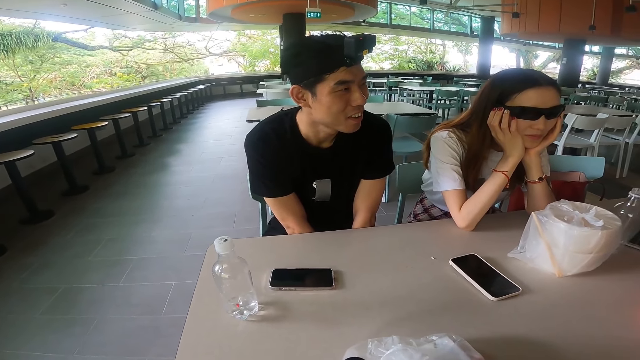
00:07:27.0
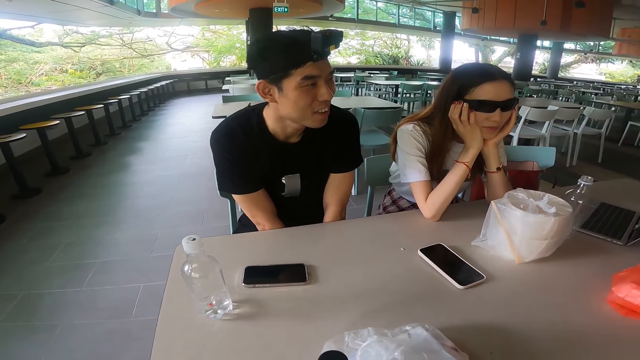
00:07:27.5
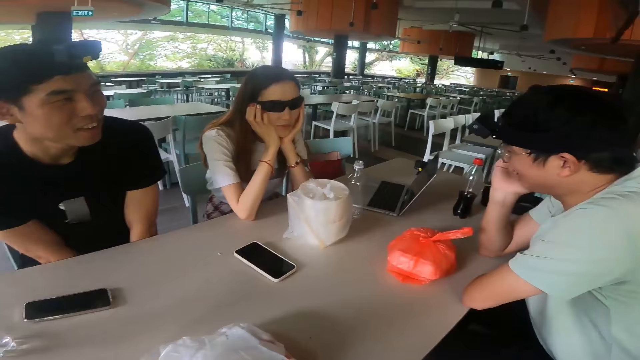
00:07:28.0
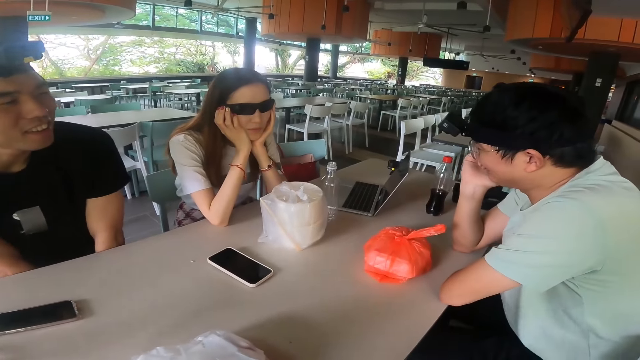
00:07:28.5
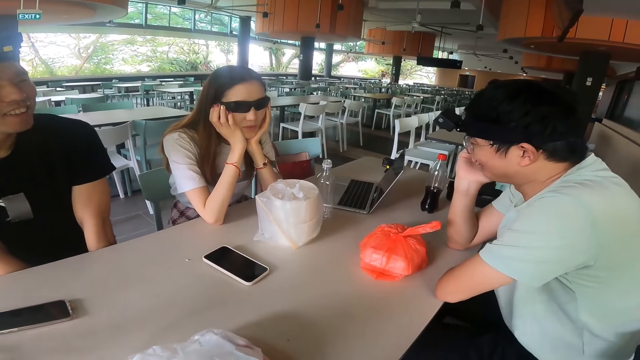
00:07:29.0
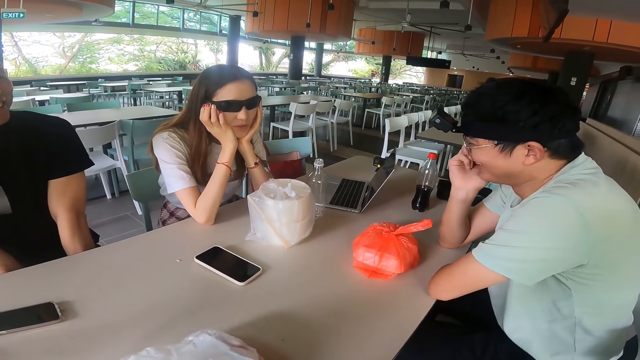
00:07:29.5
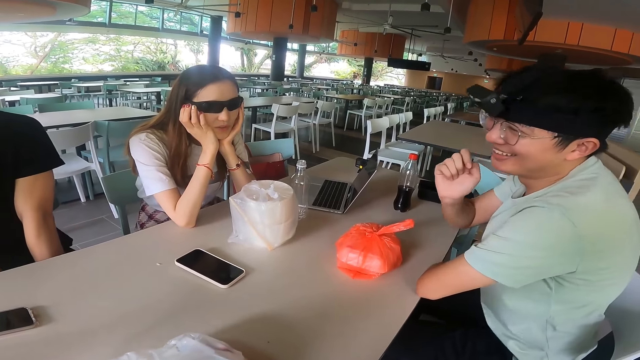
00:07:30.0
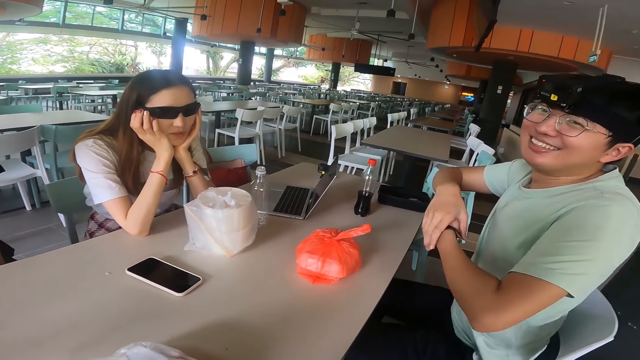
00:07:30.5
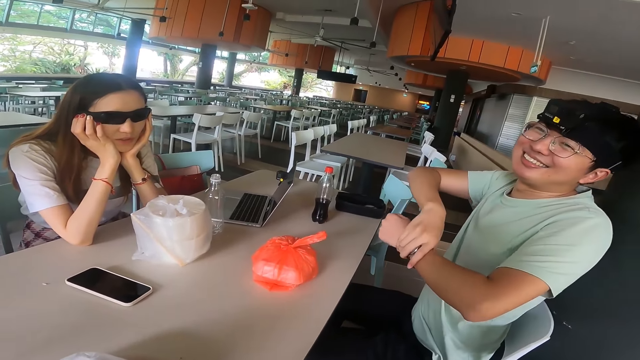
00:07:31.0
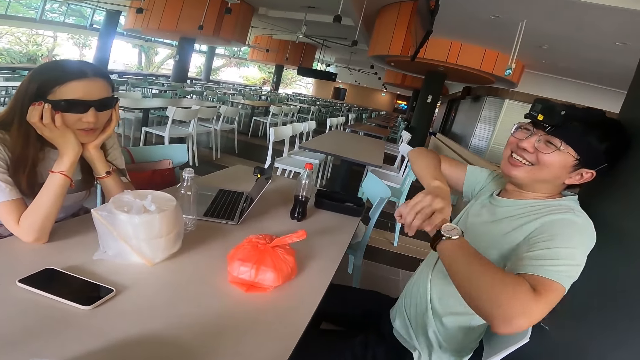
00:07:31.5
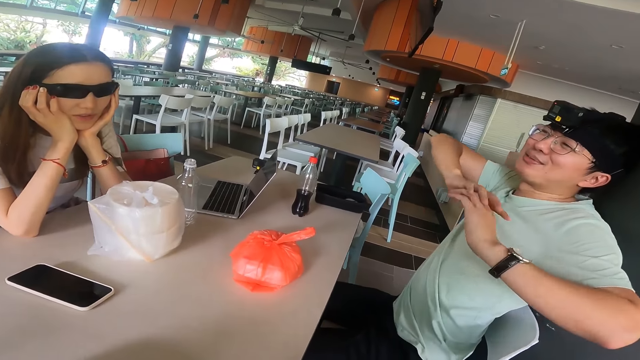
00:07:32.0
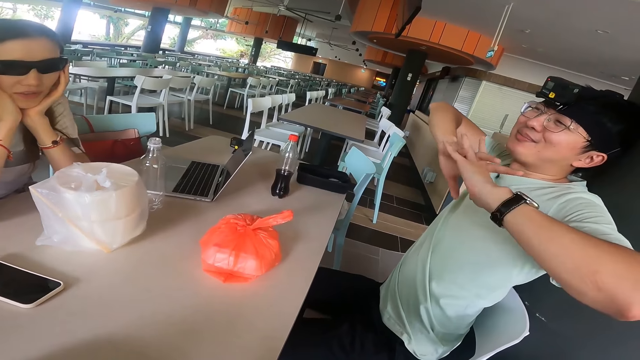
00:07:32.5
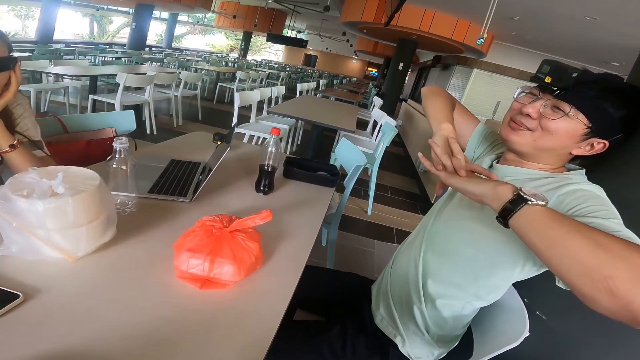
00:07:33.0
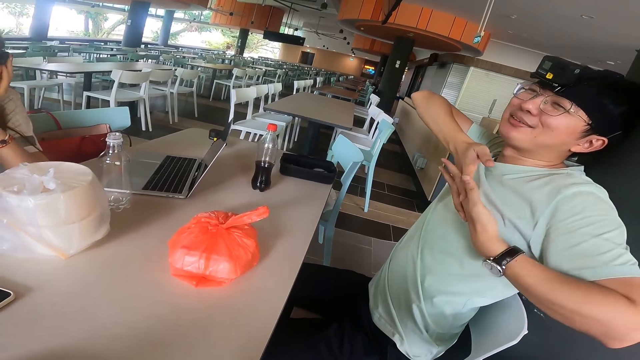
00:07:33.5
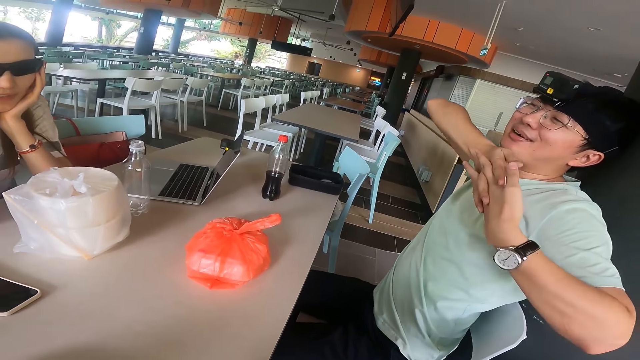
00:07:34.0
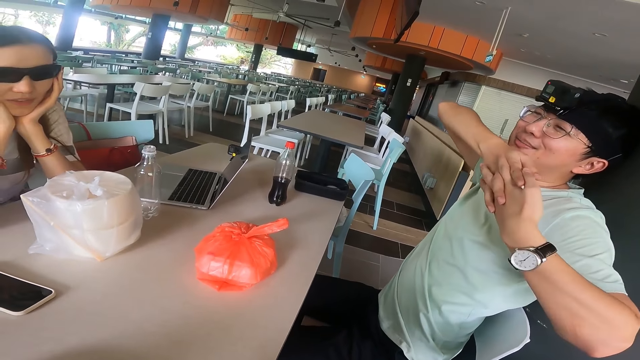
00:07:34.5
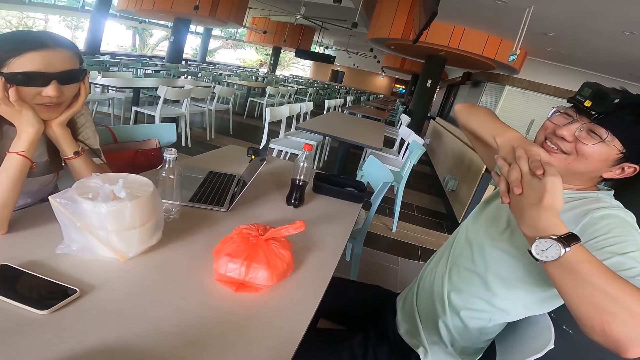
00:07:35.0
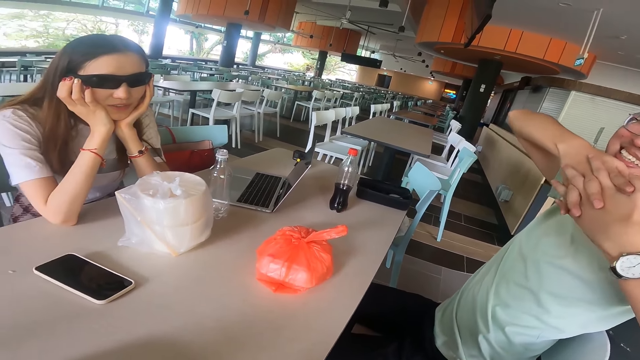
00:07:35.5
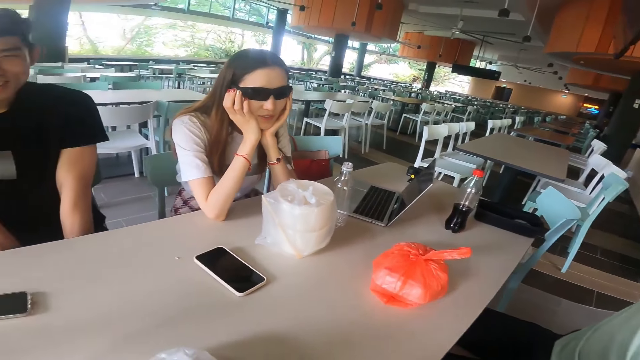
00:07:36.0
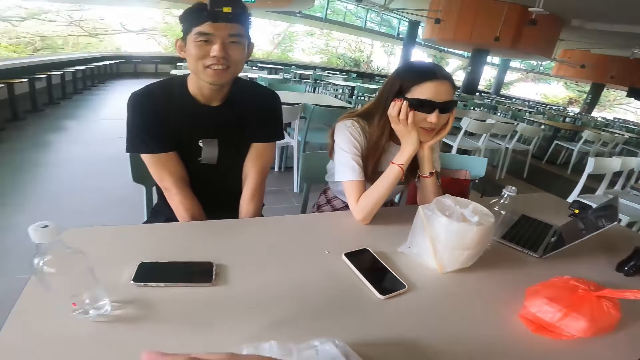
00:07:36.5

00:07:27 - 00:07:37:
A man talks to the camera wearer. The man leans back. The camera wearer touches the wrist with both hands. The man adjusts the watch on the hand and stretches hands. The camera wearer stretches.

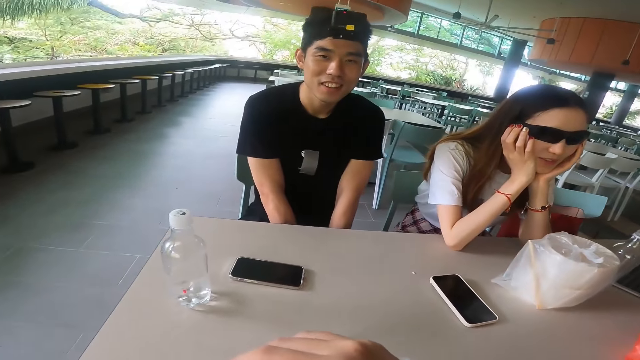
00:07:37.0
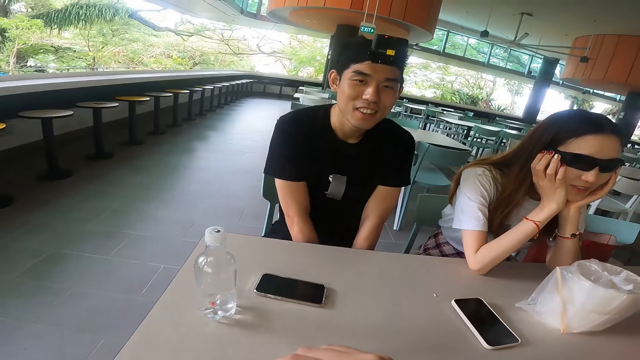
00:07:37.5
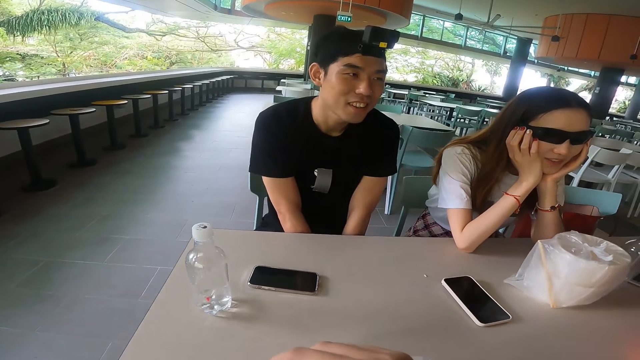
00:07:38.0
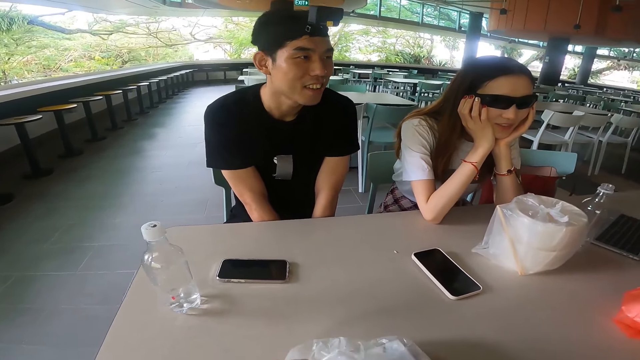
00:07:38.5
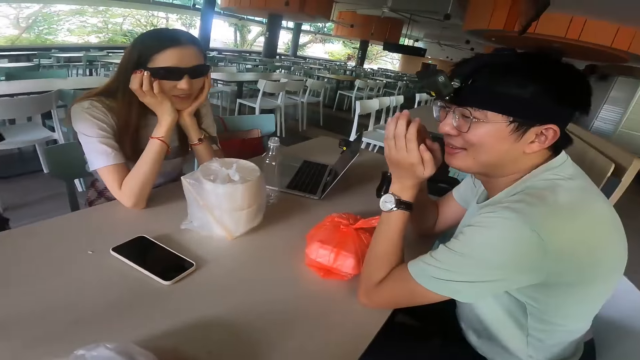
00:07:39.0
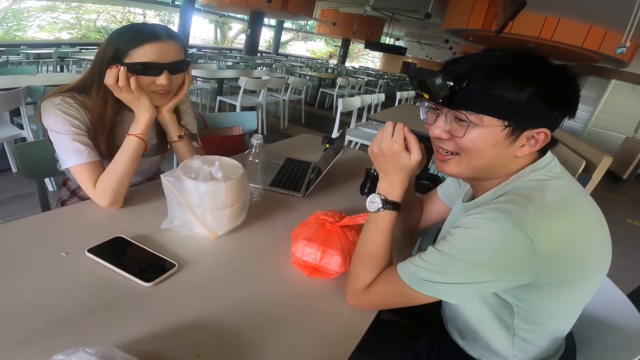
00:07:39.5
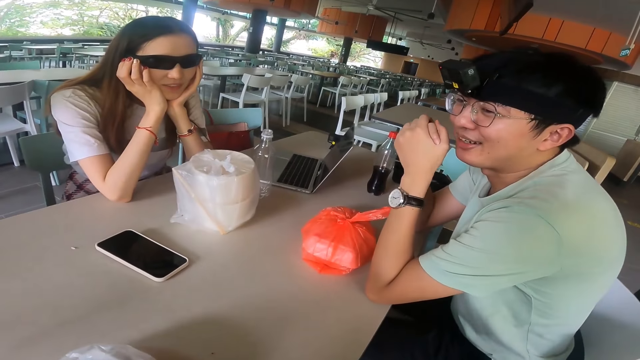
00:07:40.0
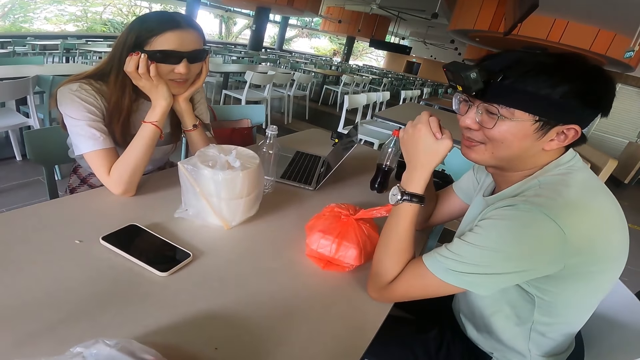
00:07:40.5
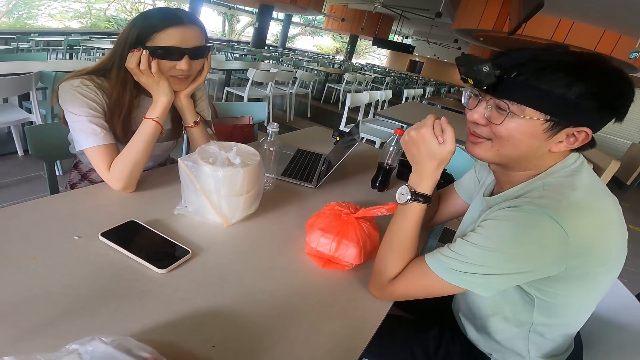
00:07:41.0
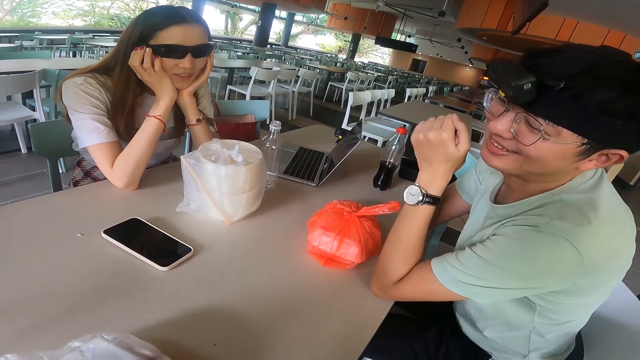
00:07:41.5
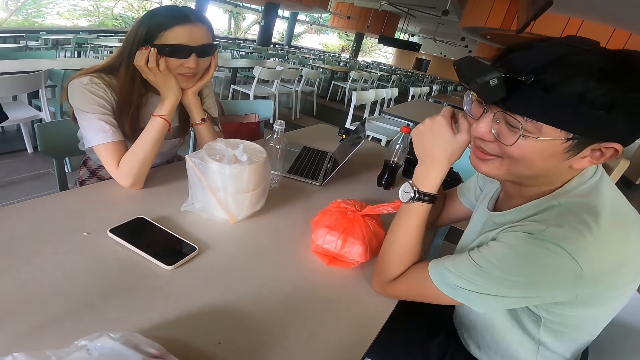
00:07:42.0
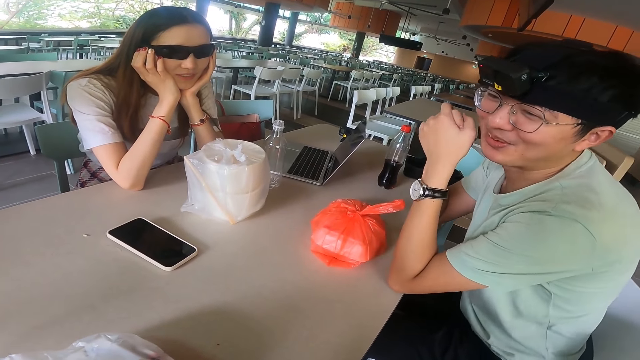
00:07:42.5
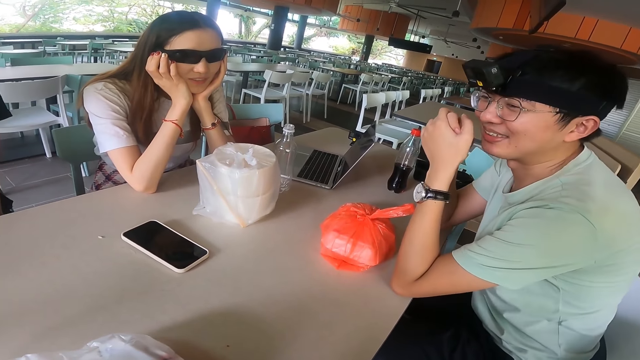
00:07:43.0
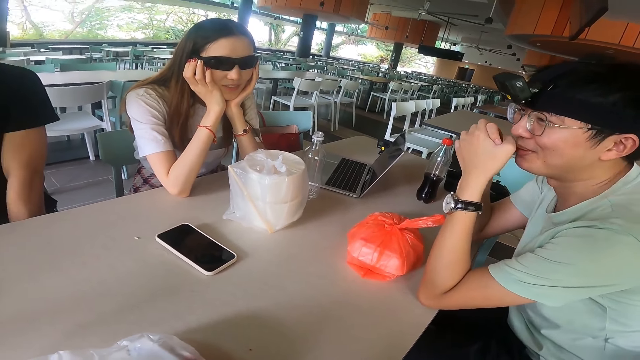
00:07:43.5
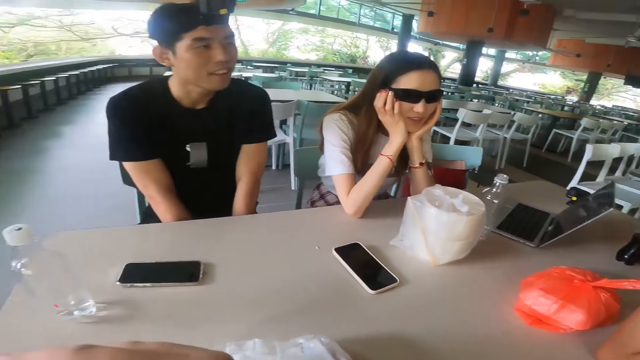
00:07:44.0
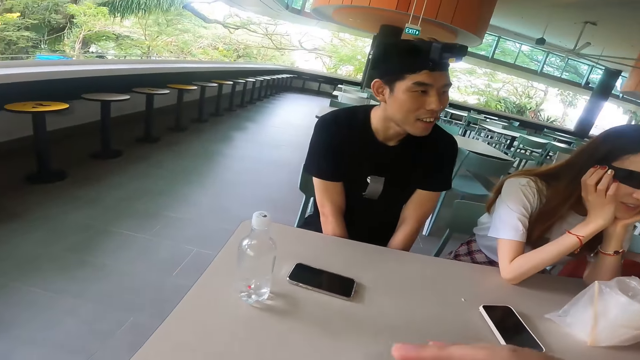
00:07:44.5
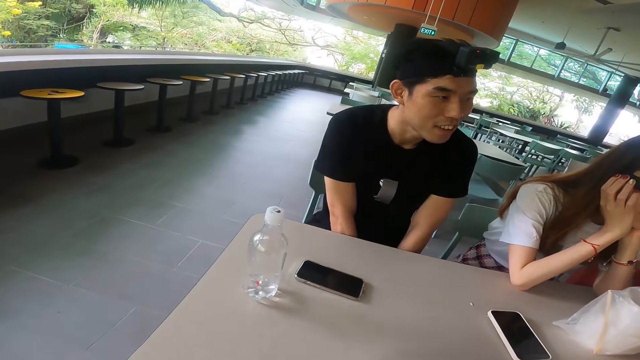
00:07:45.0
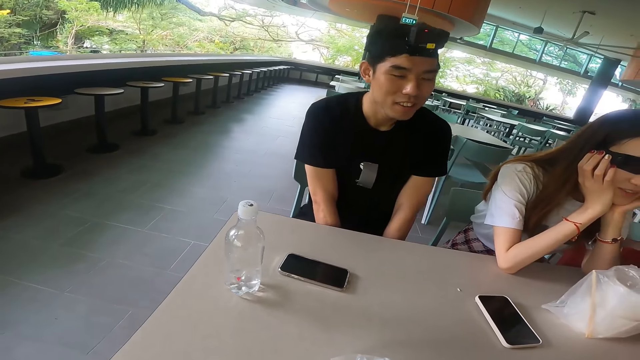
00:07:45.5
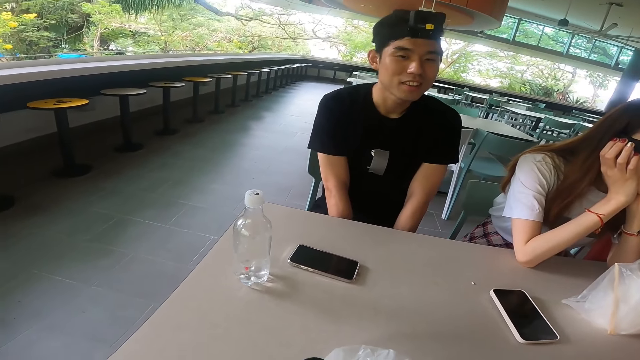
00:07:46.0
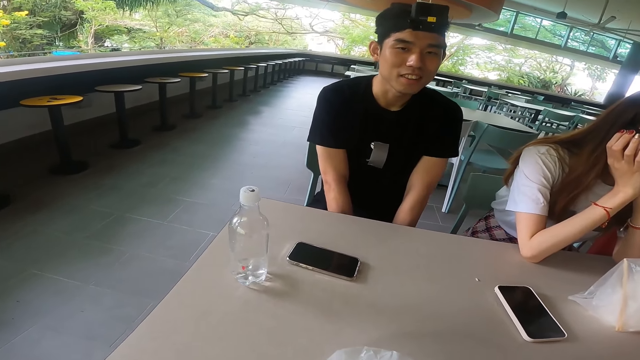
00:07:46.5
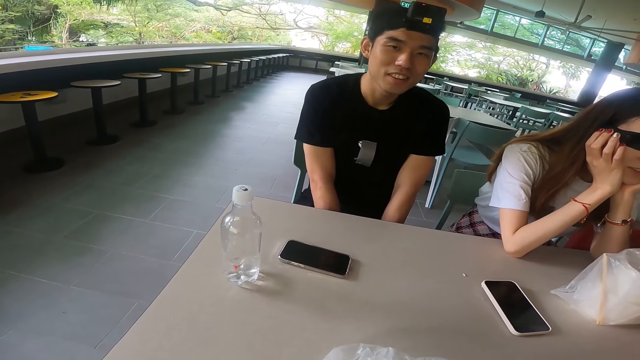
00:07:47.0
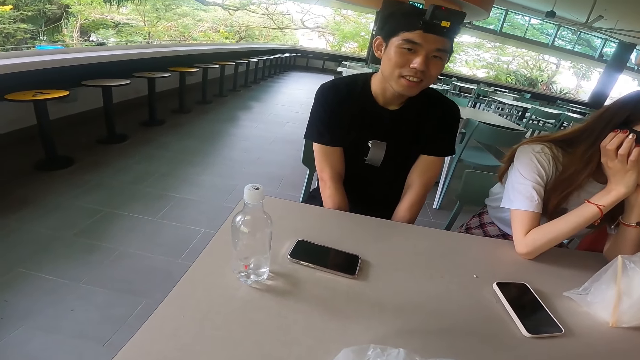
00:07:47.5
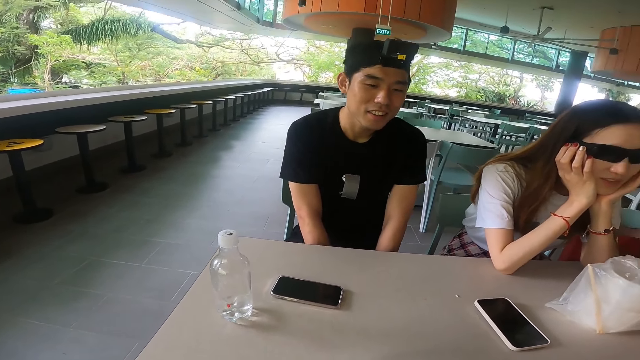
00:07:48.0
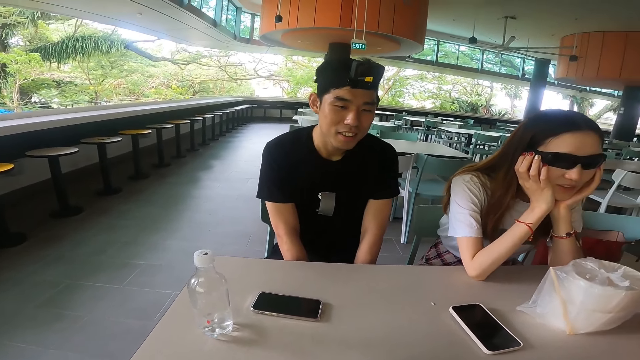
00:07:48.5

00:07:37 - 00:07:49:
A man rubs hands. Another man gestures with the head. Someone talks to the camera wearer.
